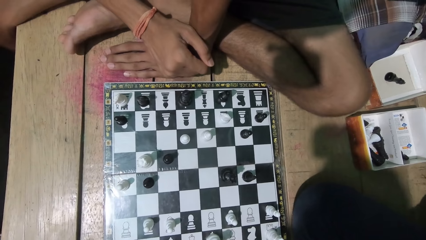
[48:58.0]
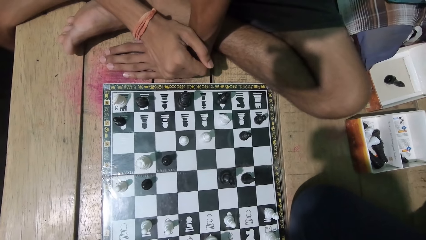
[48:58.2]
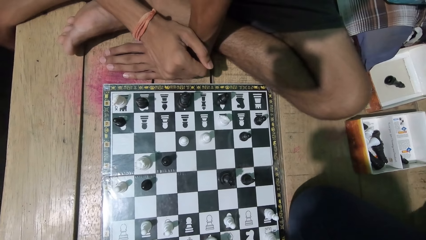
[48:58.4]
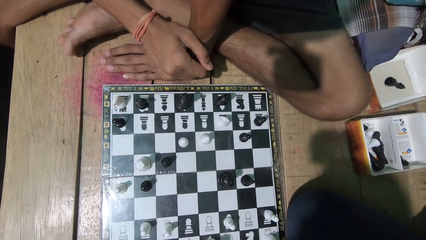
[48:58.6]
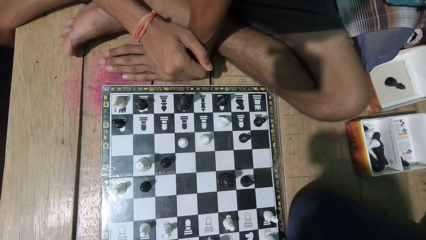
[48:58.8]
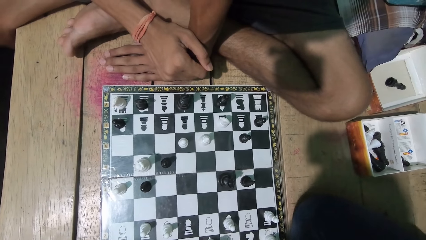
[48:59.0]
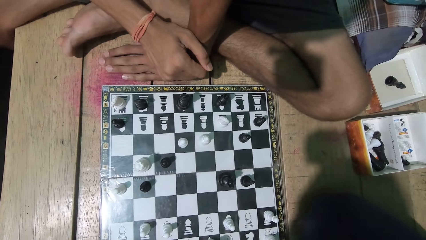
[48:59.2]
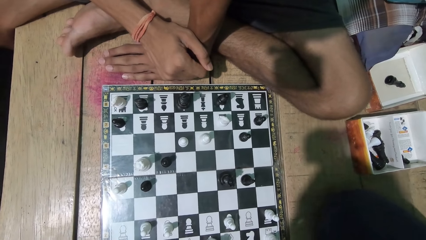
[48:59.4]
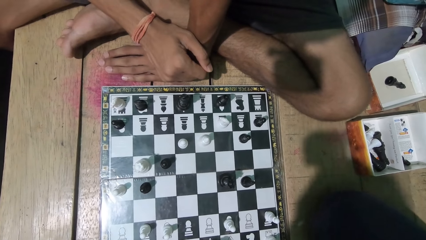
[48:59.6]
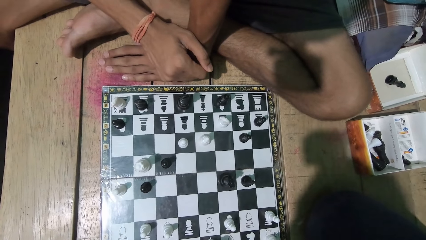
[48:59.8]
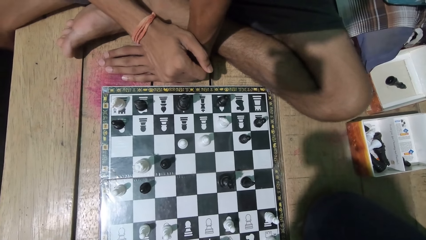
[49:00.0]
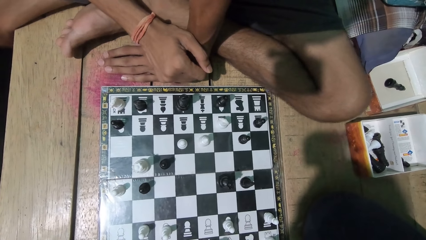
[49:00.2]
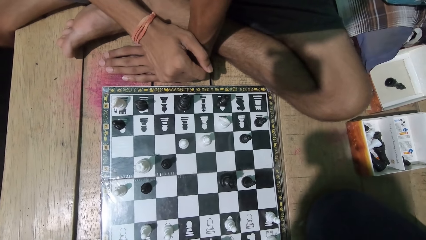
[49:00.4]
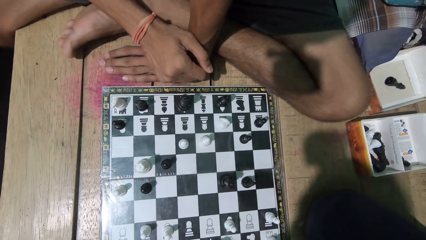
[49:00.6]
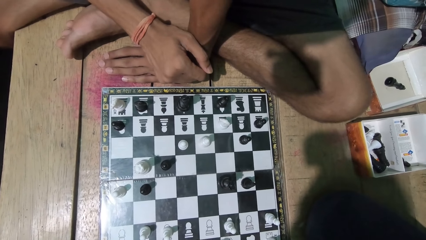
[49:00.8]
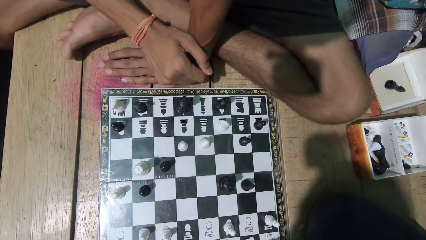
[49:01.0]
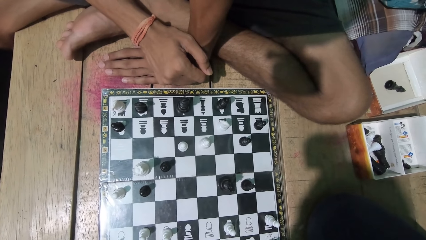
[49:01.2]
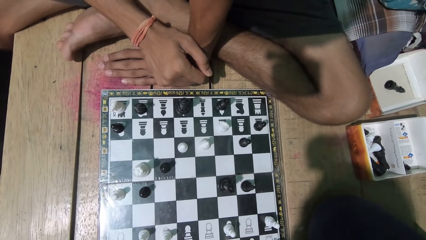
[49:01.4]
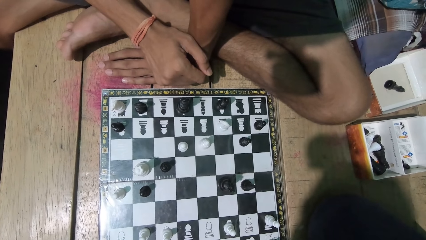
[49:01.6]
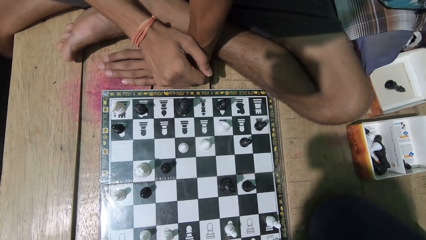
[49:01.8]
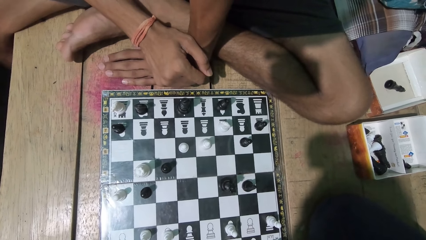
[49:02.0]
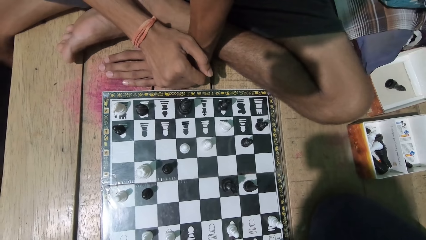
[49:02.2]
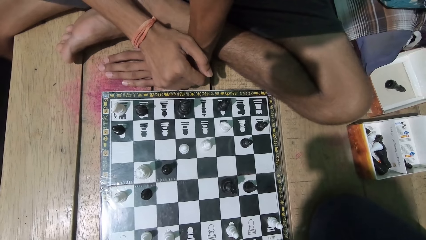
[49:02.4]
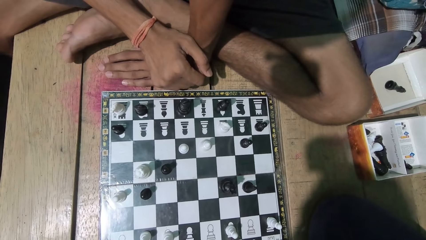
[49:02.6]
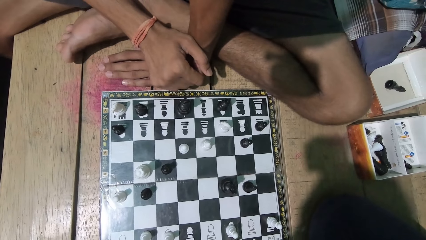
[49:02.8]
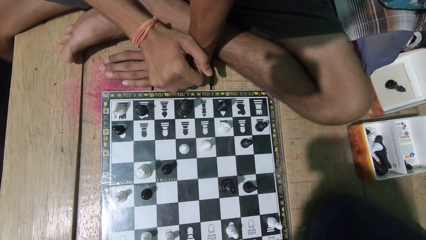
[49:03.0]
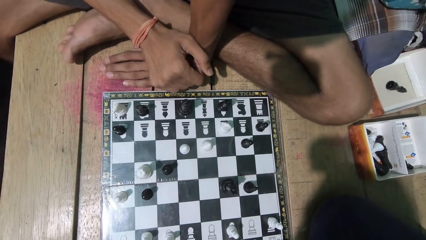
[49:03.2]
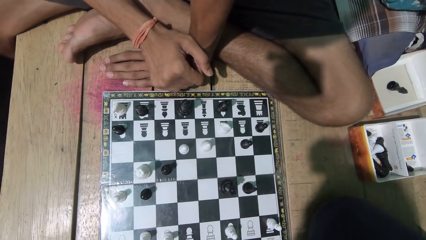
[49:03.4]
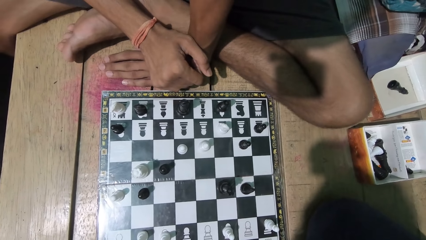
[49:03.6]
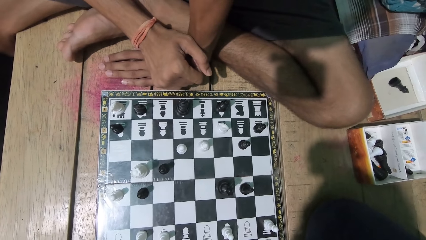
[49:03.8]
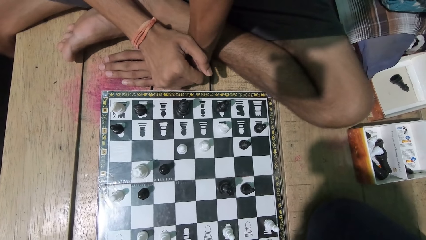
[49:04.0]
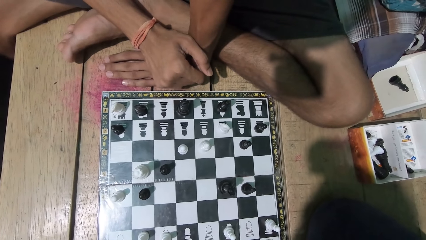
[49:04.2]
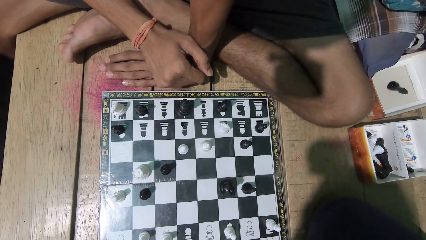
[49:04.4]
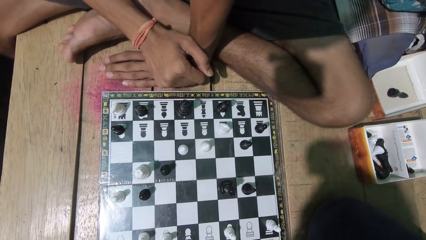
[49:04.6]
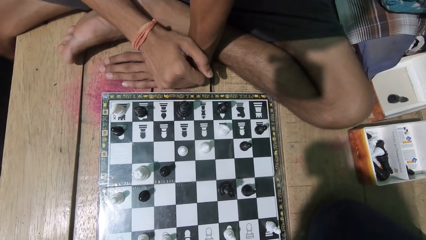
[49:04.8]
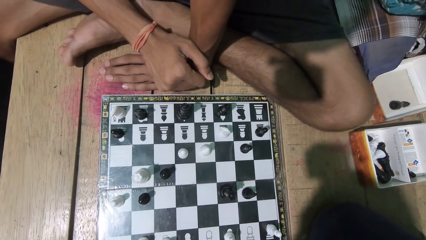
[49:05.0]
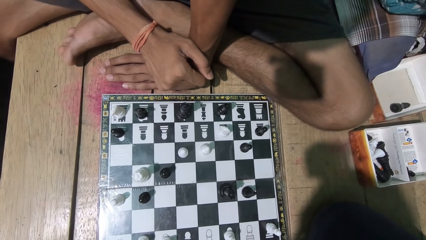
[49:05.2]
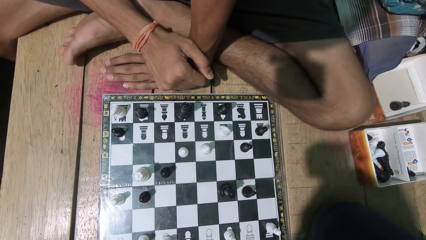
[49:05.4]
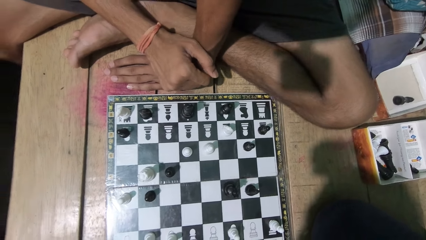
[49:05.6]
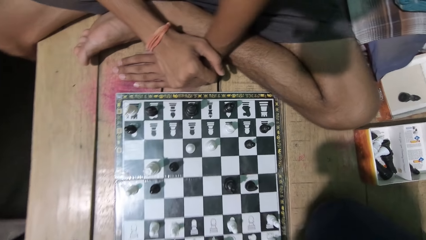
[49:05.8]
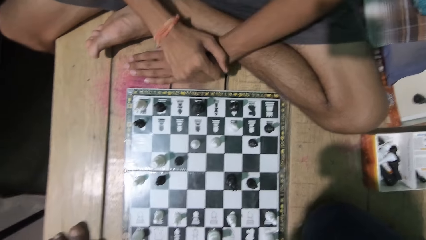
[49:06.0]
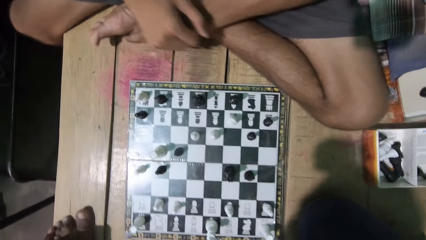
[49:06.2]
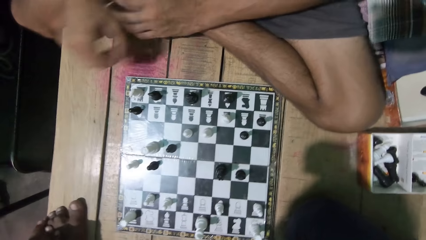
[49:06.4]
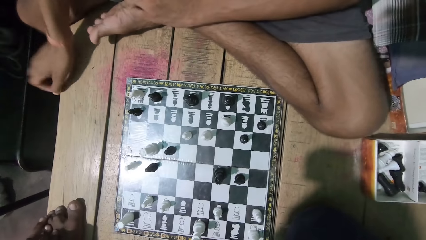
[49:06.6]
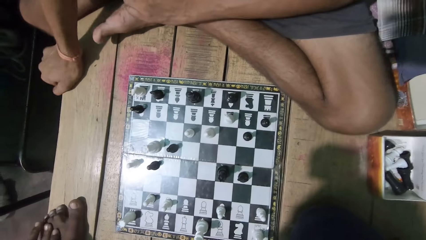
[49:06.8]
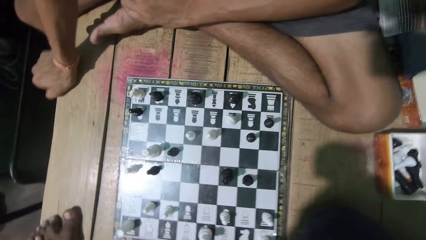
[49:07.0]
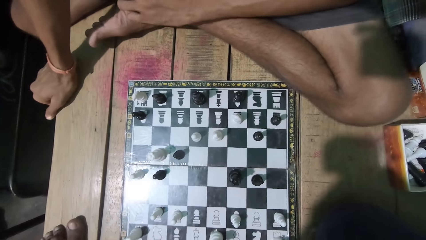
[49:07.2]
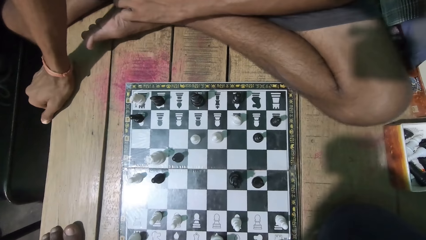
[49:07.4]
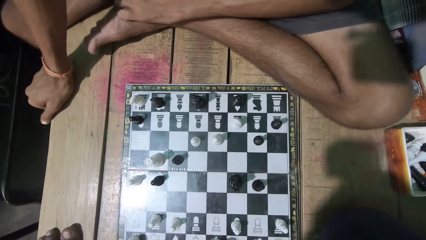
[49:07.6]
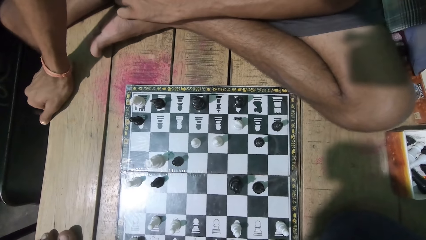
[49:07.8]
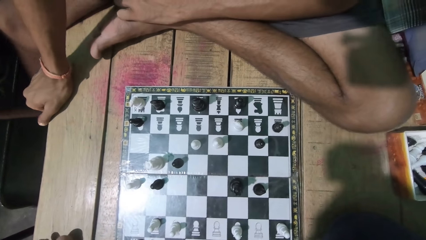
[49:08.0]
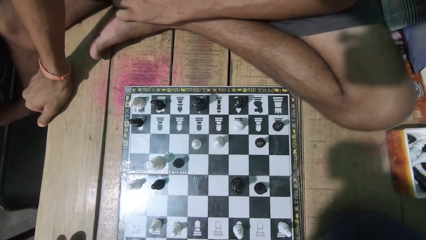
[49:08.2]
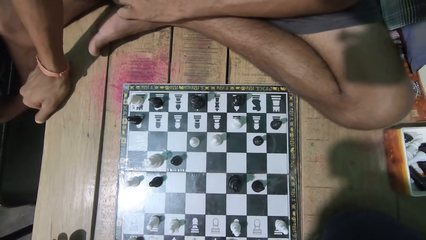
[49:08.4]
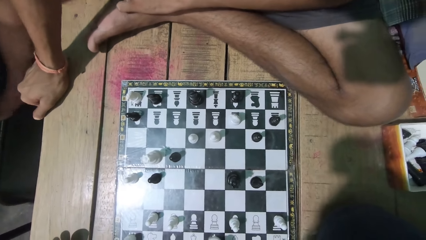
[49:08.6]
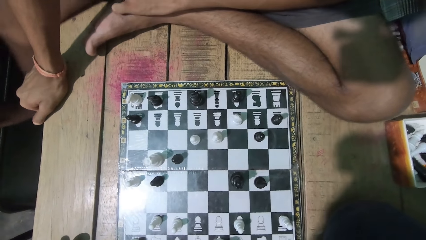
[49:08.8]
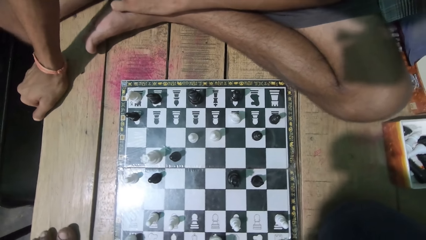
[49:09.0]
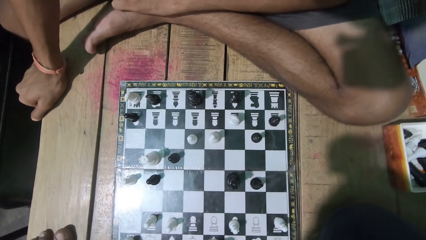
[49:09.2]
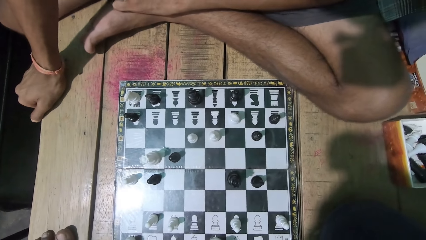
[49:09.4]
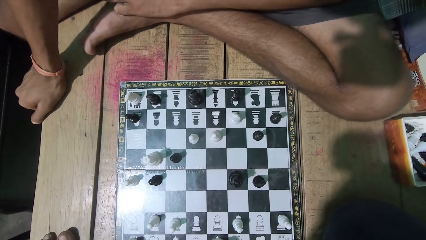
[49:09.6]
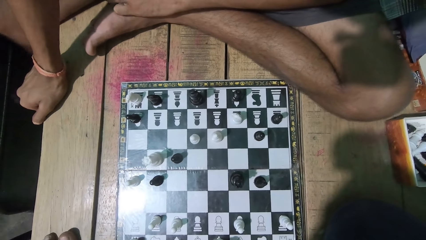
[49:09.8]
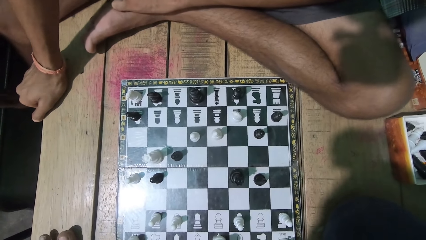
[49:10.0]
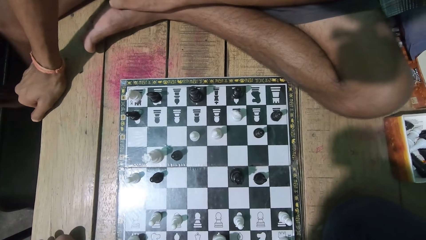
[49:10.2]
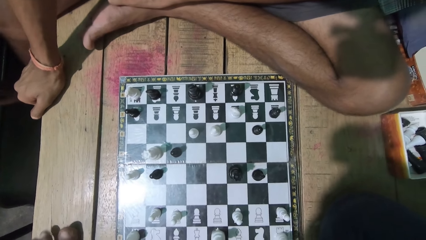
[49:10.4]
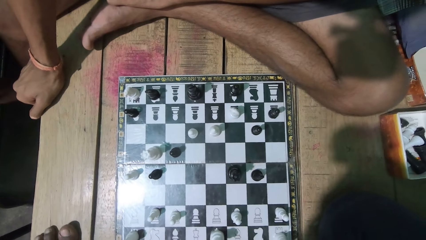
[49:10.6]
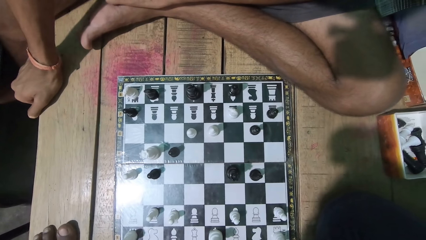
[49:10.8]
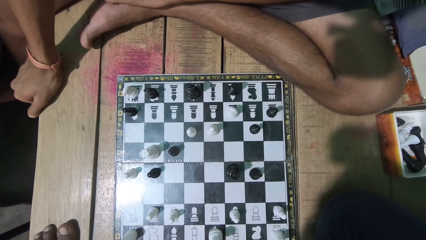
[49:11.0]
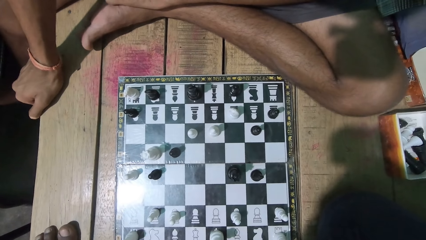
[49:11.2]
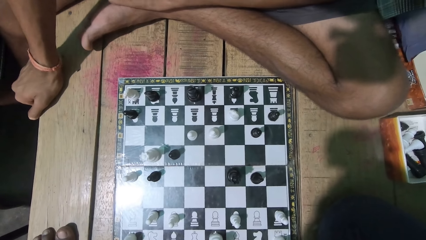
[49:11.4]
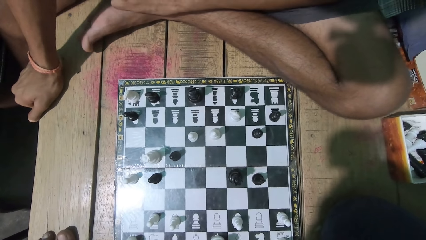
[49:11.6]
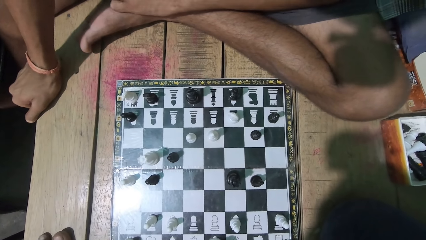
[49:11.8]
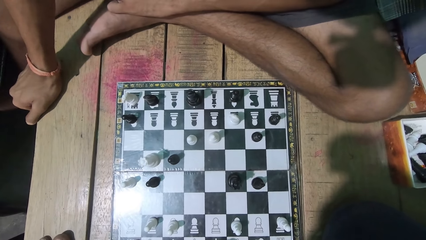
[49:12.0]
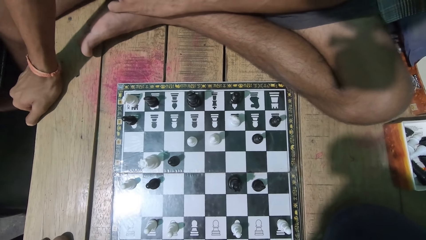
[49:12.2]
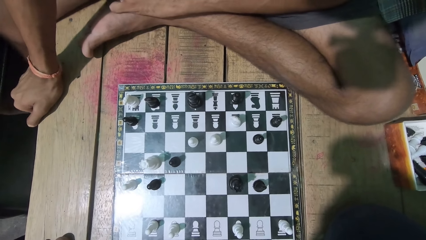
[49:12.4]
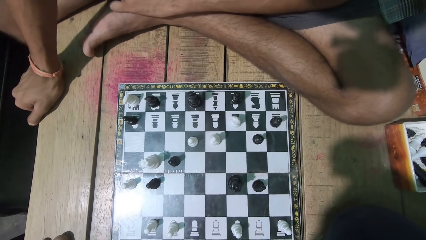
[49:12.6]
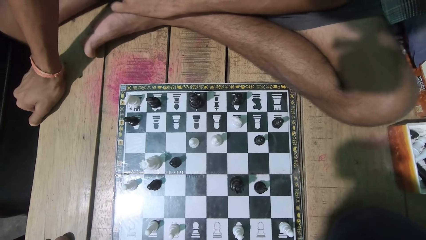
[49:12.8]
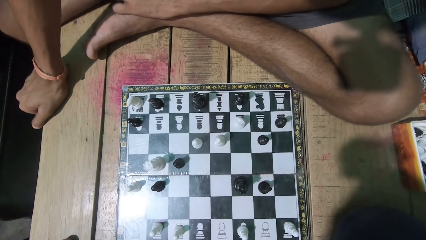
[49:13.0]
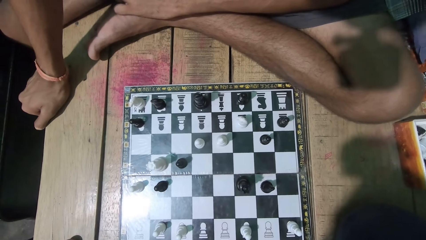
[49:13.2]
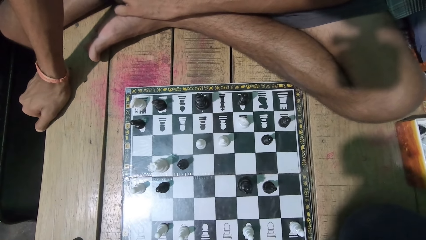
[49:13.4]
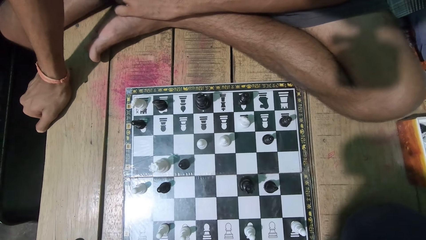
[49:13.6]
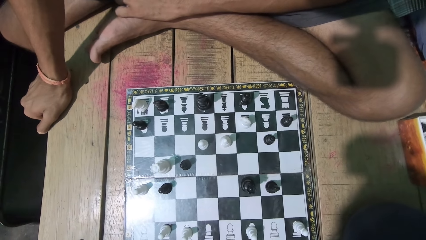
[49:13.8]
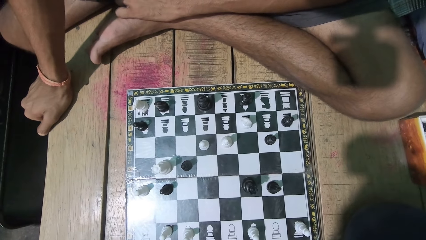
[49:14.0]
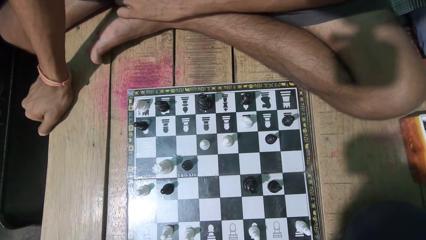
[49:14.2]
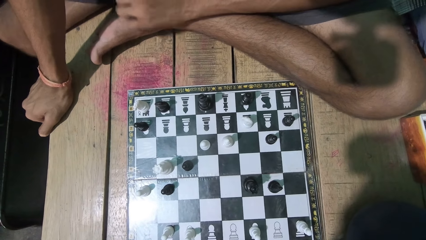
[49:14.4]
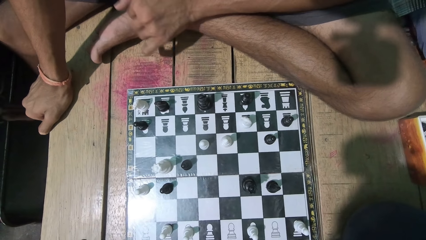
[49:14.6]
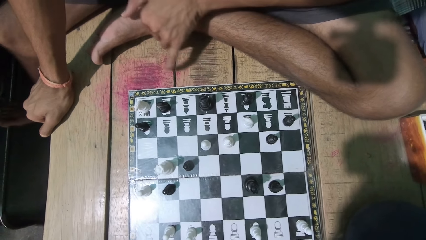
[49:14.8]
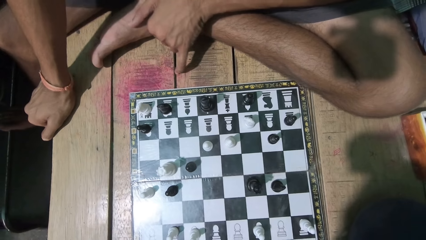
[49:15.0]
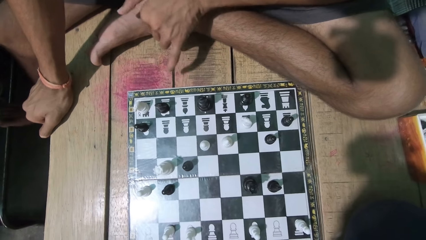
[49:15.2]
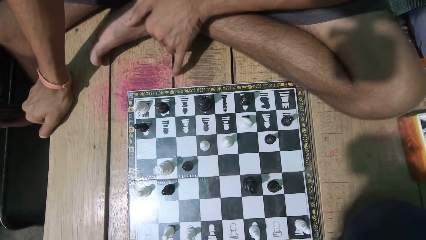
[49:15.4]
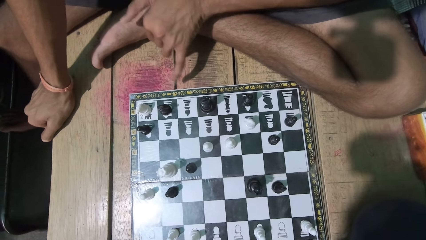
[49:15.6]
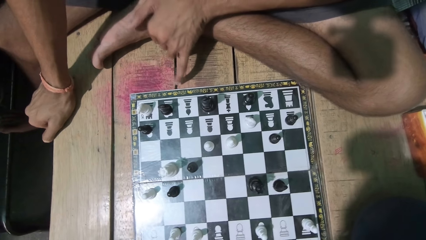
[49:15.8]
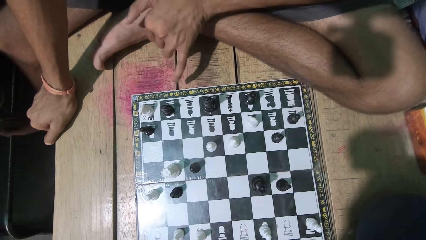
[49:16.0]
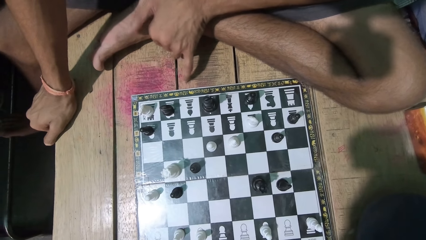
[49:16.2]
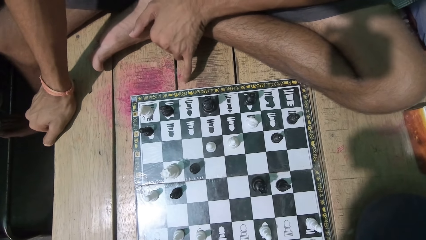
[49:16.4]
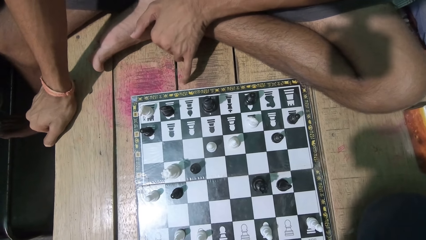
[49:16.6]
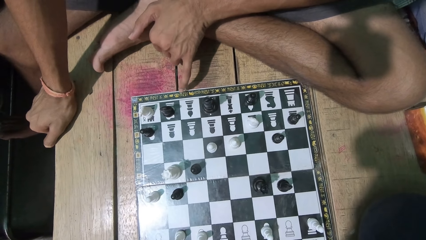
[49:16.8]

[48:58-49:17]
A man talks to the camera wearer. The camera wearer converses with the man. They look at the chess game with the man.
